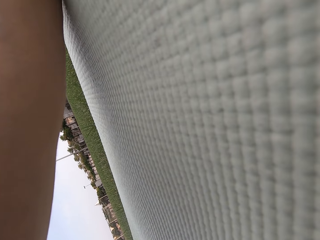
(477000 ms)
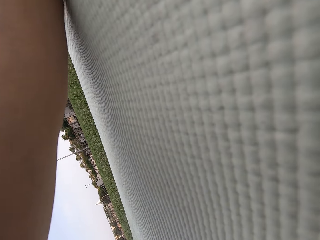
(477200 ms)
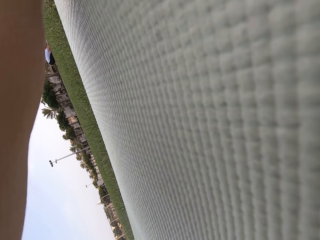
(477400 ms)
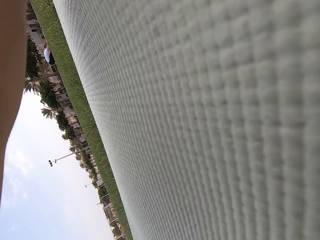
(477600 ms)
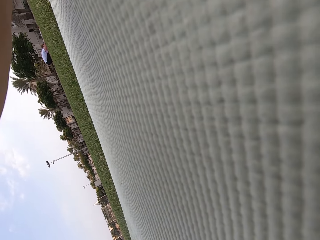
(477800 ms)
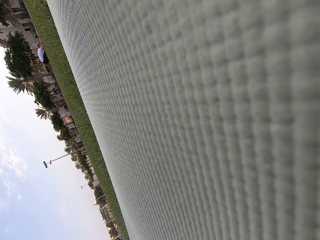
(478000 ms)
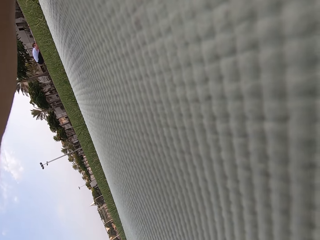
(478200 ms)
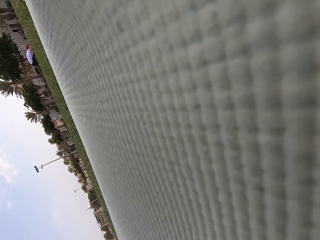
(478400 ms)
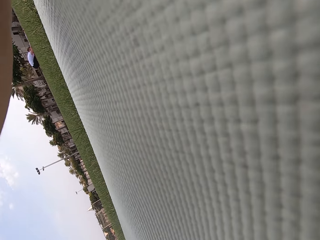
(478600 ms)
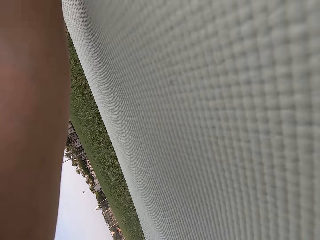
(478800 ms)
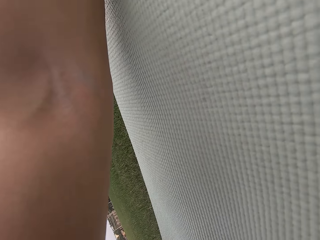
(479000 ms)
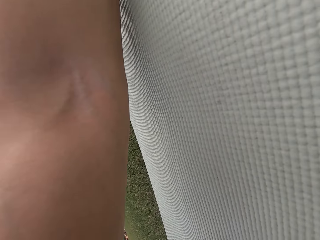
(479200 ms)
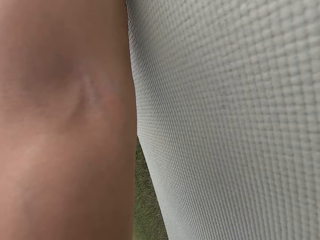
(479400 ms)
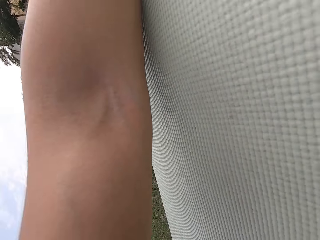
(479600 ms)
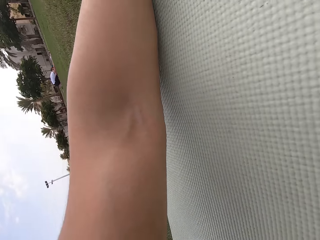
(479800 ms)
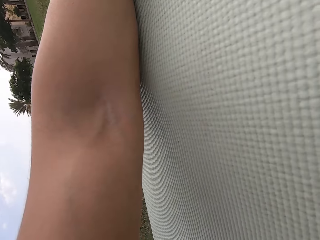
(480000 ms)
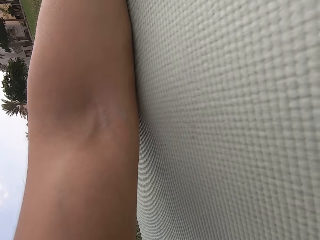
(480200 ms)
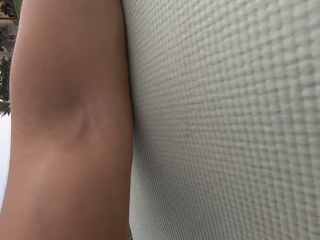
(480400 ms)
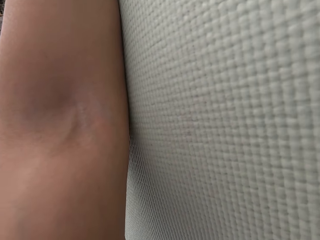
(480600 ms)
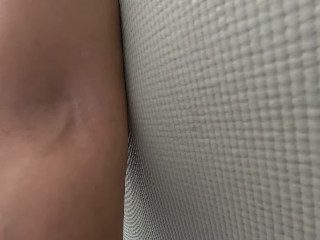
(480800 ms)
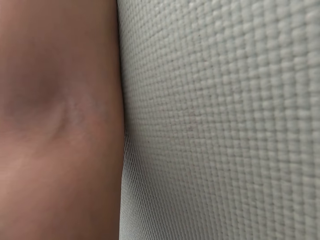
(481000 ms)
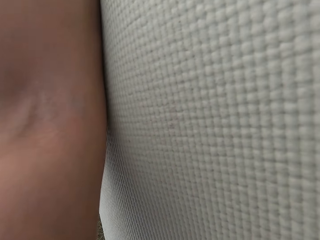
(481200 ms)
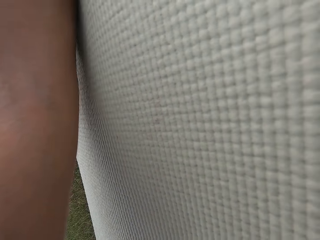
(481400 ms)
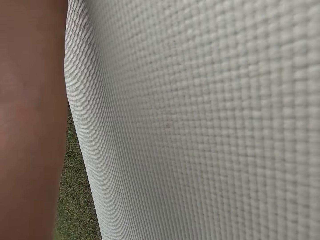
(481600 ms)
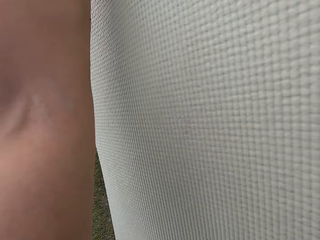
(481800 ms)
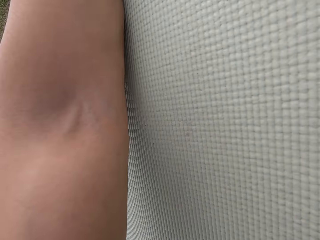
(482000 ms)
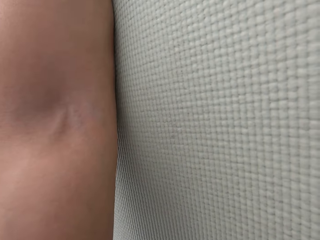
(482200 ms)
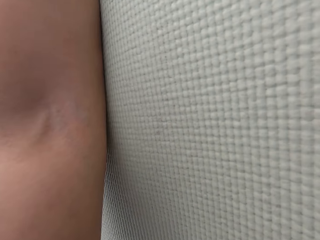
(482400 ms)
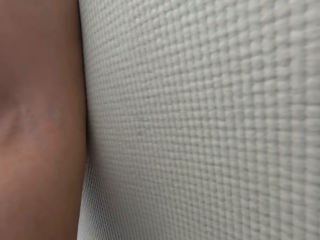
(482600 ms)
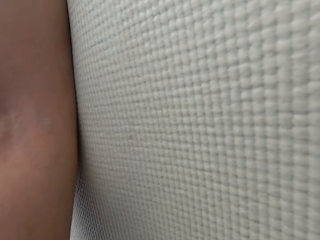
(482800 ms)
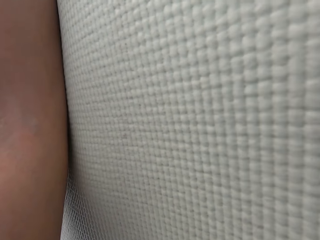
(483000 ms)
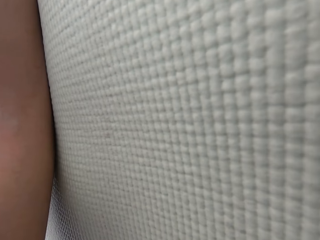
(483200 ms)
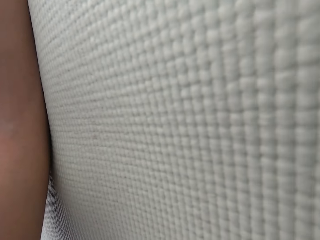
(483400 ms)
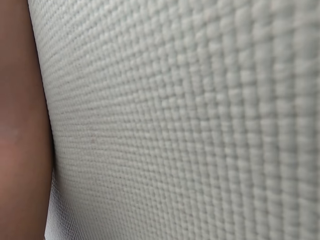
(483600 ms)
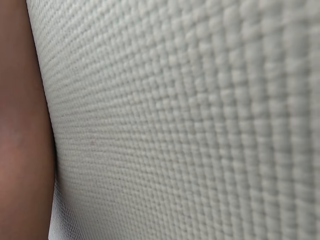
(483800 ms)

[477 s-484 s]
The camera wearer stretches down.

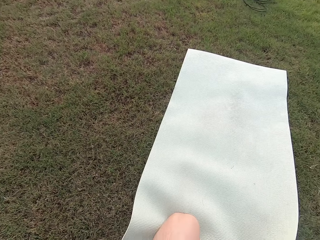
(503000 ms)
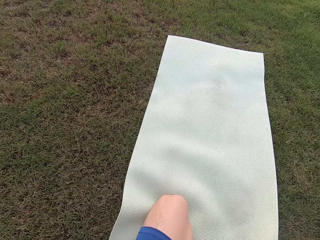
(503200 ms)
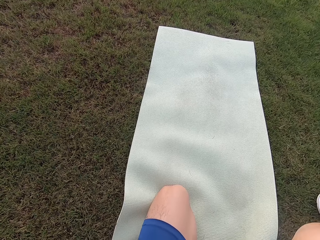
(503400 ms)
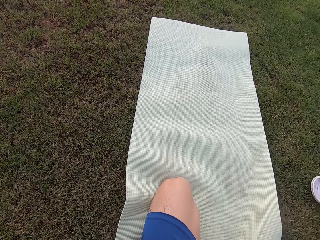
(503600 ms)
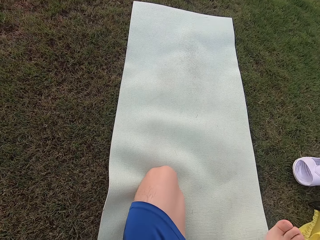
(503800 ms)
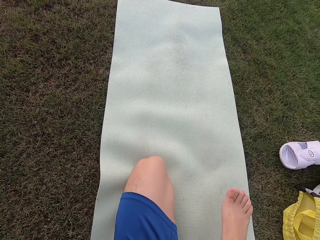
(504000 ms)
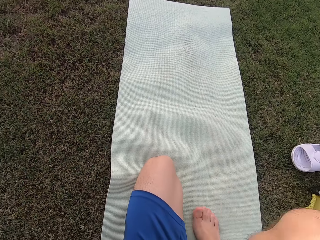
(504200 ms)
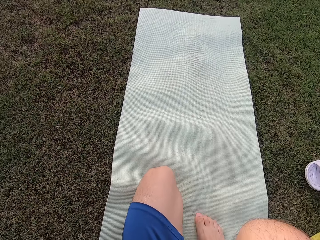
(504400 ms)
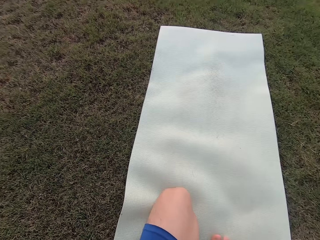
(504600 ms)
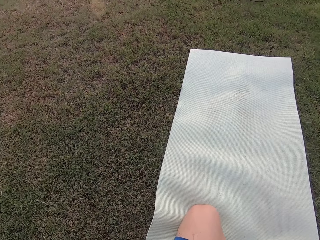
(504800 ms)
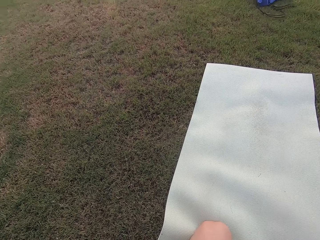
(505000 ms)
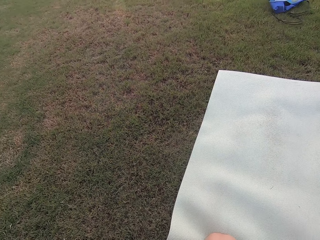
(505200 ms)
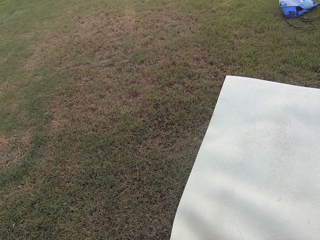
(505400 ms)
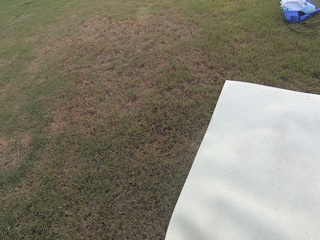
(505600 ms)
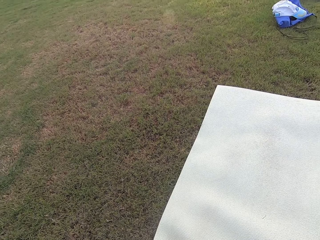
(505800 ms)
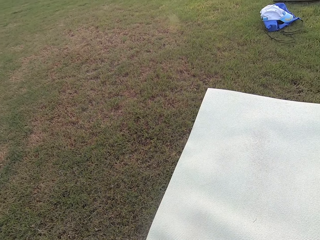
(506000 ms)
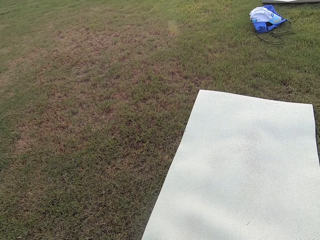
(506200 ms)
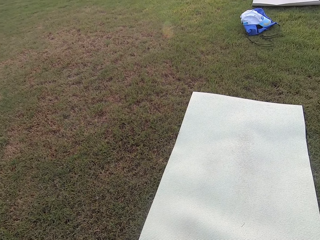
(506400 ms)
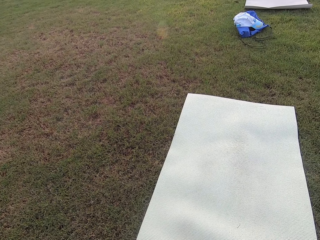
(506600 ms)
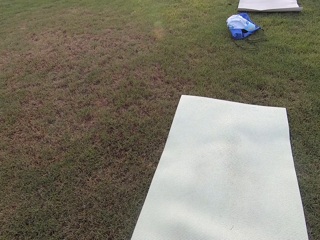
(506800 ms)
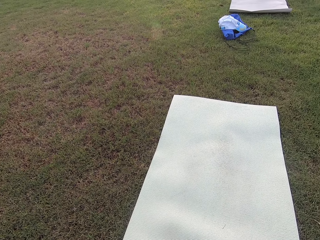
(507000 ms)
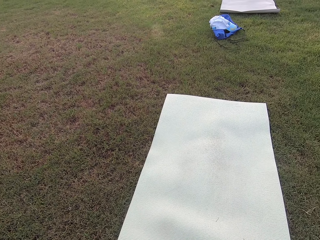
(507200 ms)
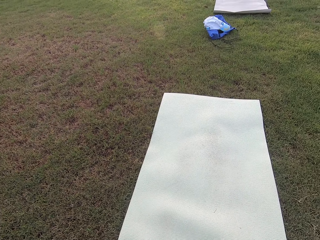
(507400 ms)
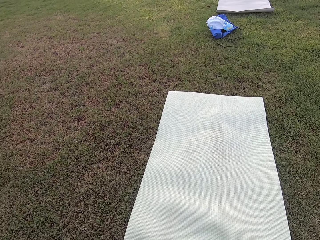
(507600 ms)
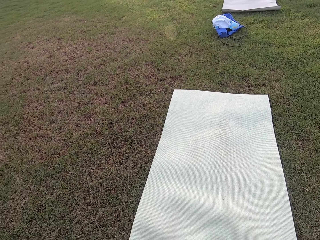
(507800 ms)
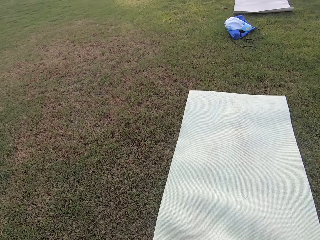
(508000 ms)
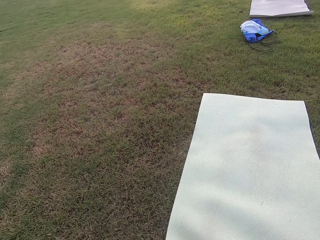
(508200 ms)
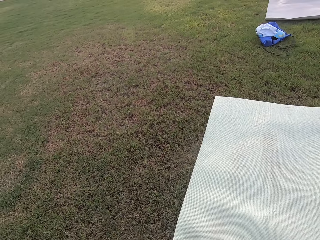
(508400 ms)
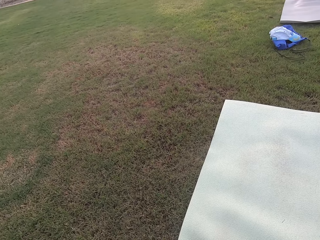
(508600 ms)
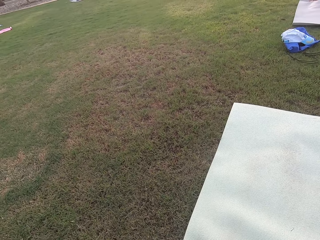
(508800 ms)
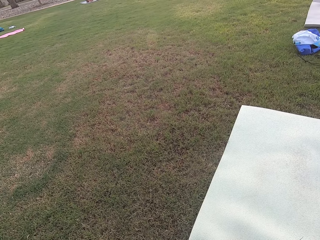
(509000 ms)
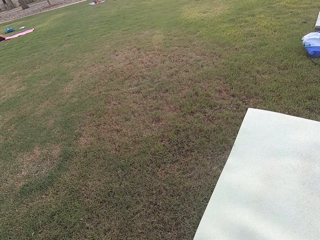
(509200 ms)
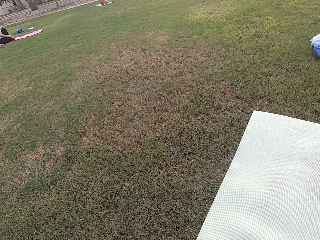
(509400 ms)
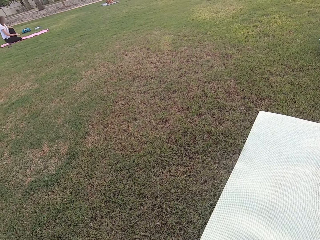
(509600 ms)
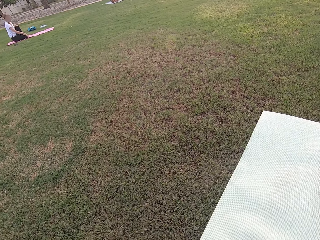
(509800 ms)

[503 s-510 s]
The camera wearer steps on the mat with the right leg.

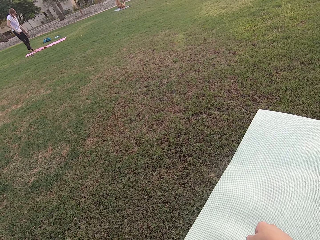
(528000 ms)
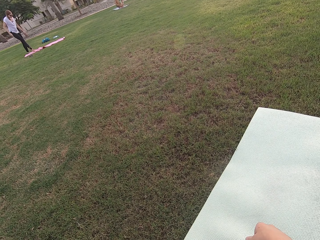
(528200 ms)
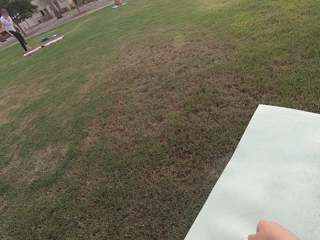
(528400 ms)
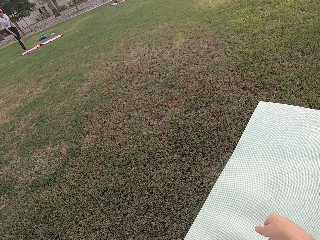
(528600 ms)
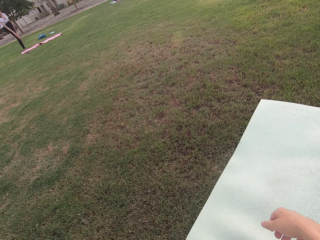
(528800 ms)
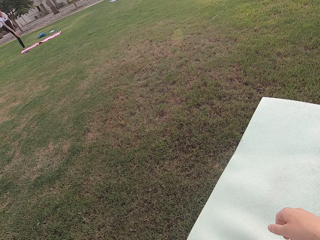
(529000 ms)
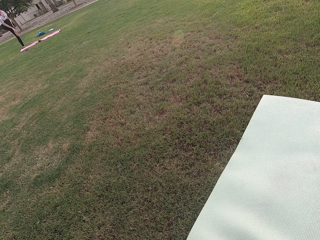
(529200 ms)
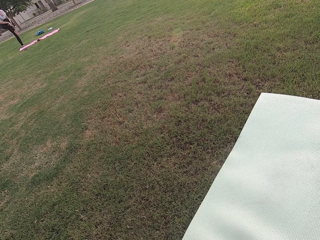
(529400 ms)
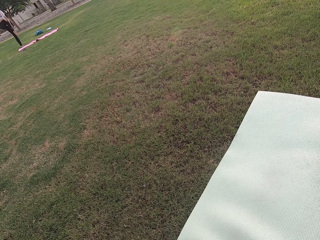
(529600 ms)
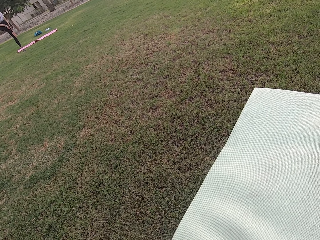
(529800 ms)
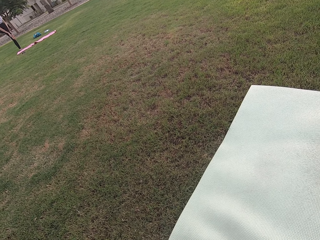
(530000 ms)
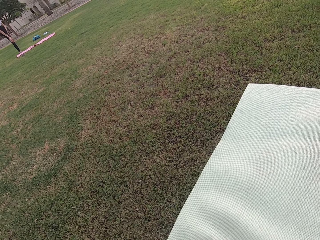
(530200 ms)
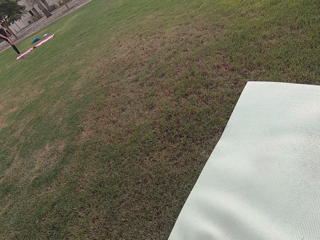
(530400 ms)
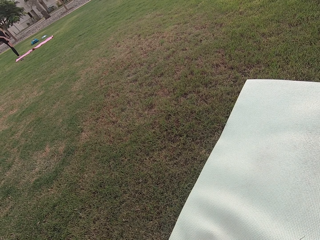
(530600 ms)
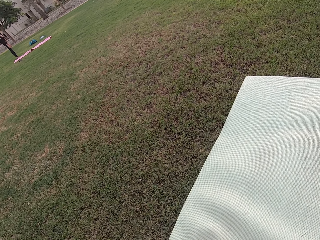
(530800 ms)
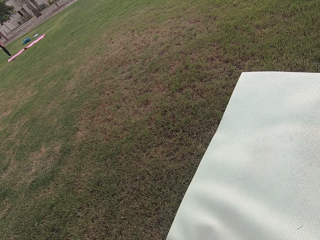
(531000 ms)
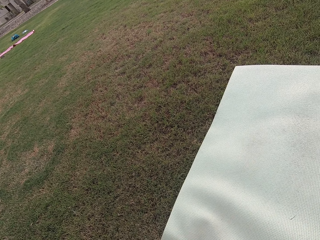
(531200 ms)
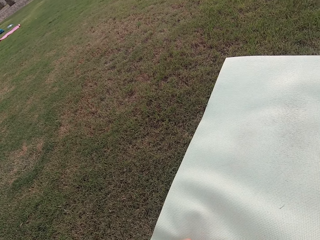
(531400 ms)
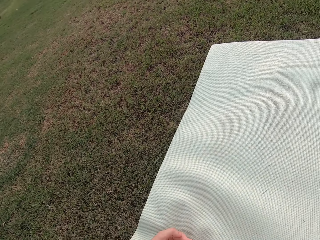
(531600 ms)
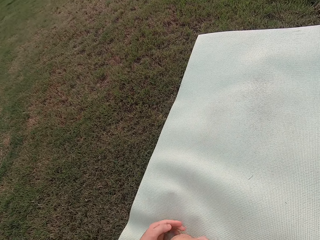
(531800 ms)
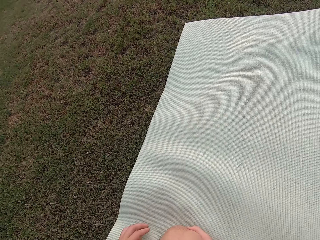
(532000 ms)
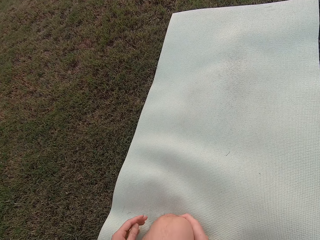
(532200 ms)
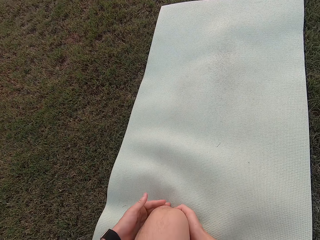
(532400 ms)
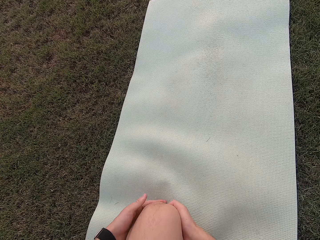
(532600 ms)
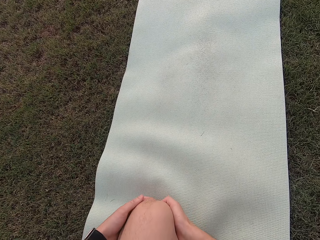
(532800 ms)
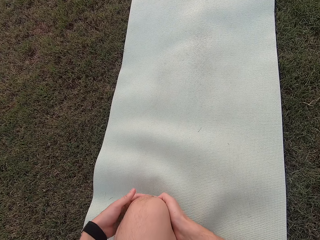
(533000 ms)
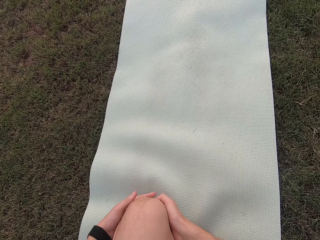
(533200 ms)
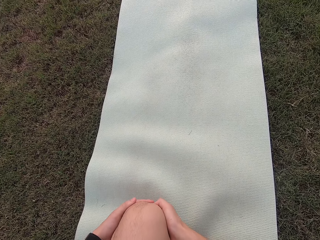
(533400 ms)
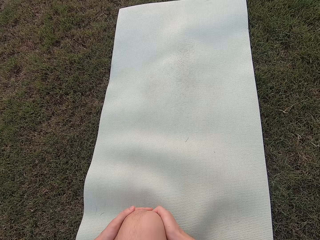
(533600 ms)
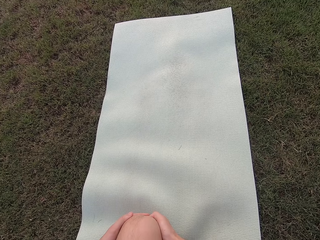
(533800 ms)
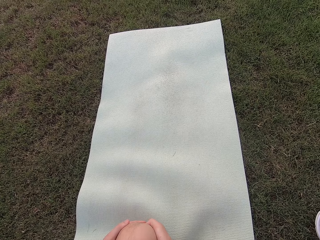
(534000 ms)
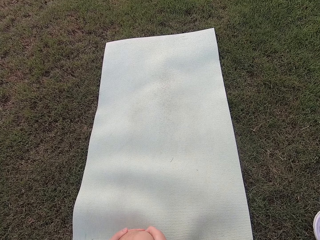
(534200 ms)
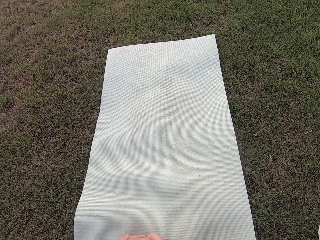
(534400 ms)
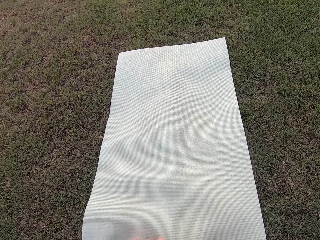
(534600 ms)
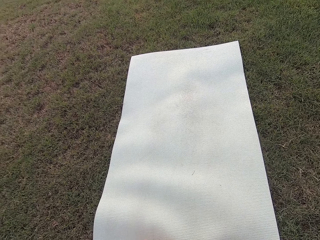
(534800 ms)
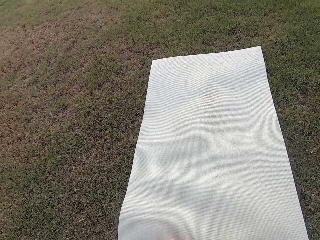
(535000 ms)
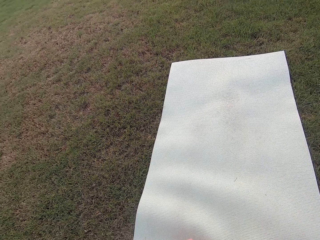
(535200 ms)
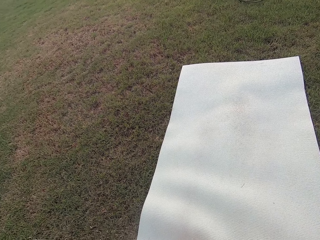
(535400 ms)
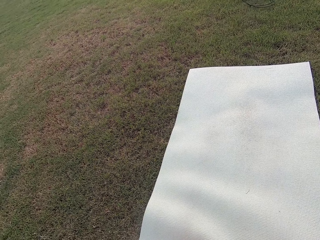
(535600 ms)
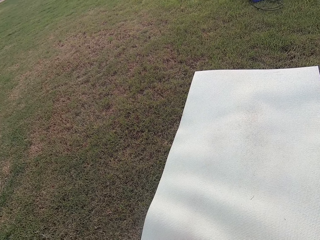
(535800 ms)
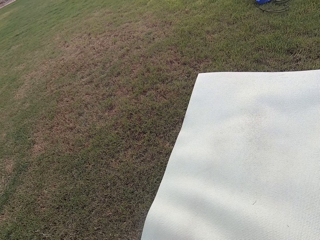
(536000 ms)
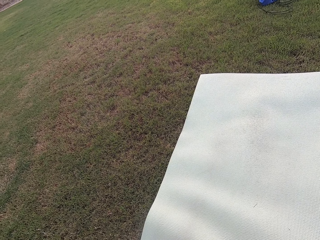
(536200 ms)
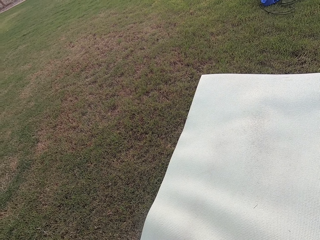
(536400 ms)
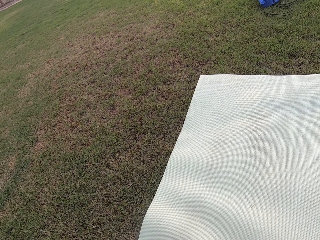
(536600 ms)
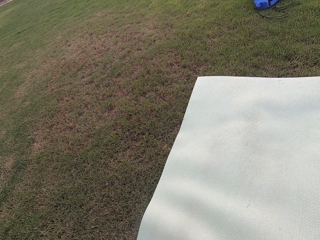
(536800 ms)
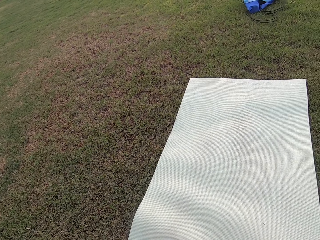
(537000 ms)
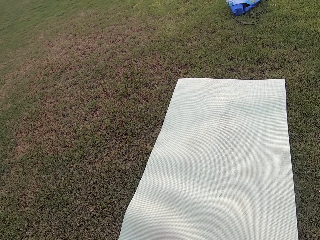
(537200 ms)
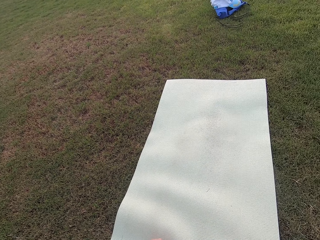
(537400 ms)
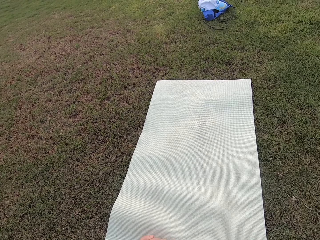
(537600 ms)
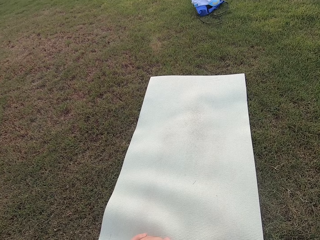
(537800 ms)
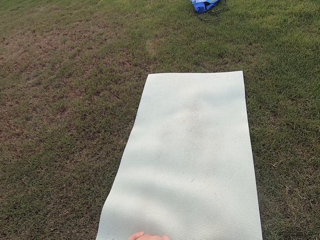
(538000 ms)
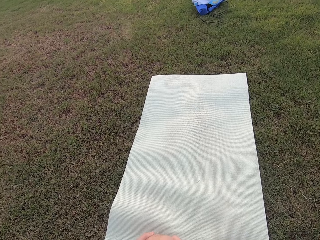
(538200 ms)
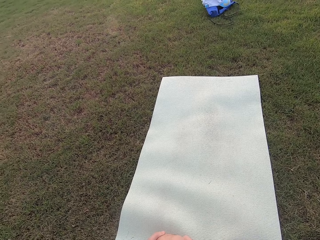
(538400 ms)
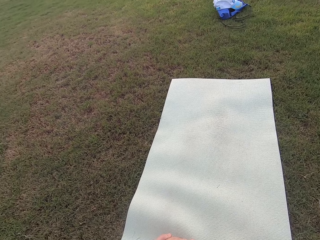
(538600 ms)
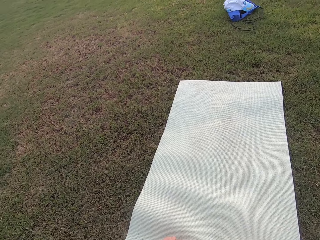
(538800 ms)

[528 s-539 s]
The camera wearer touches his right leg. He stretches his knee.
